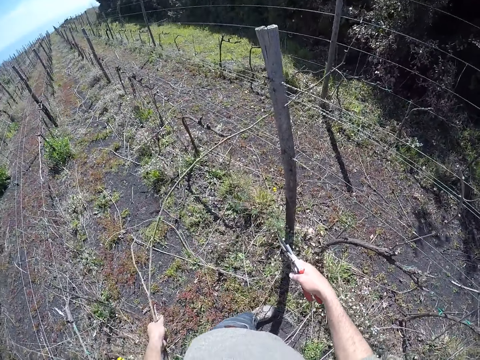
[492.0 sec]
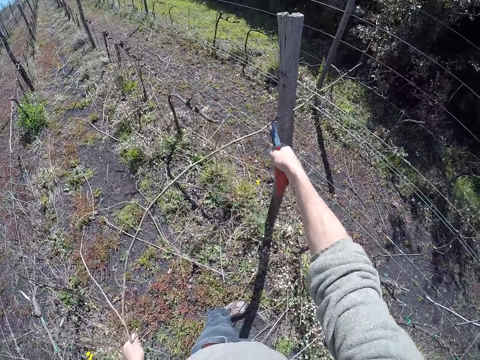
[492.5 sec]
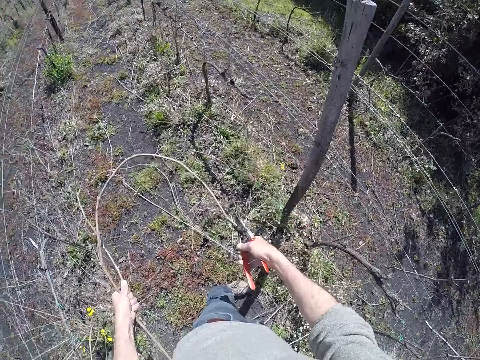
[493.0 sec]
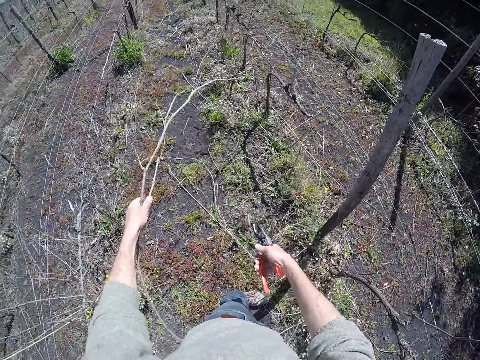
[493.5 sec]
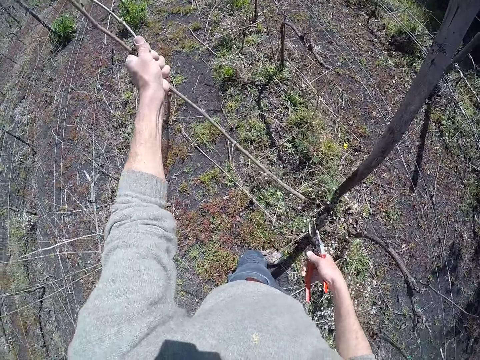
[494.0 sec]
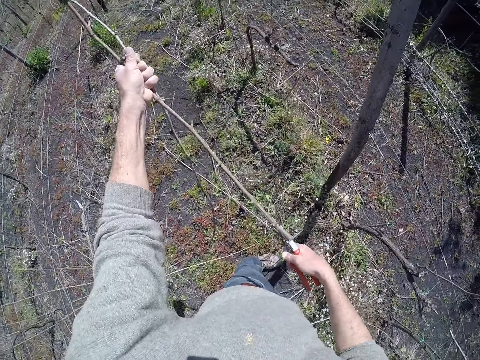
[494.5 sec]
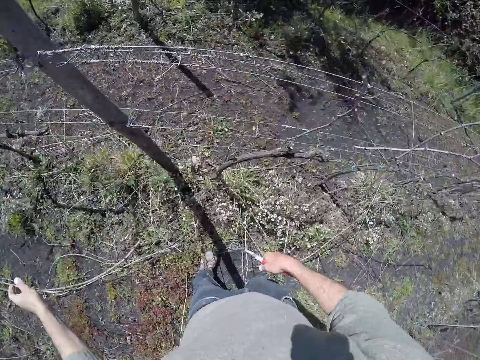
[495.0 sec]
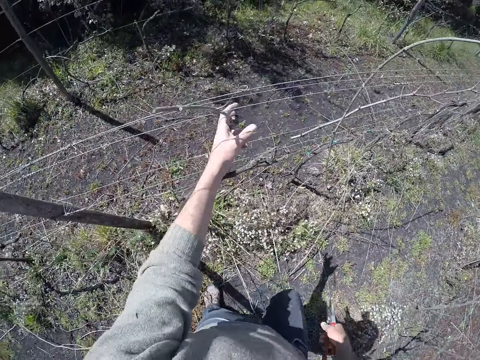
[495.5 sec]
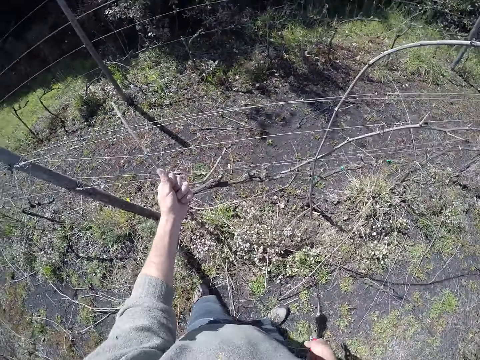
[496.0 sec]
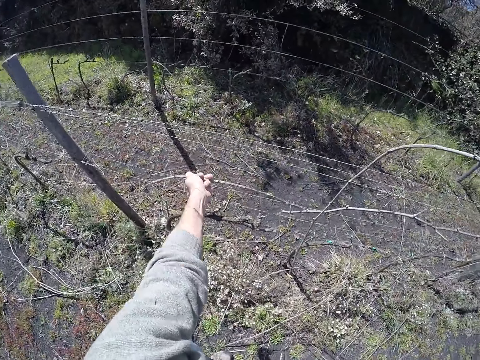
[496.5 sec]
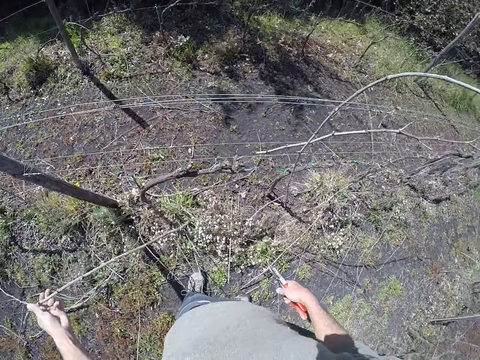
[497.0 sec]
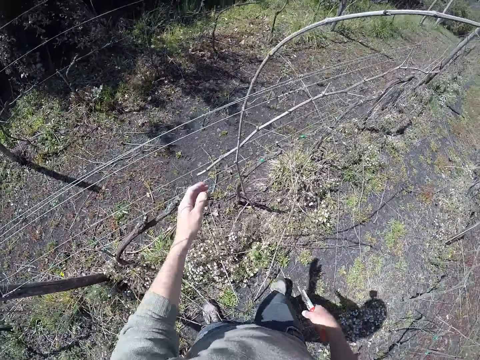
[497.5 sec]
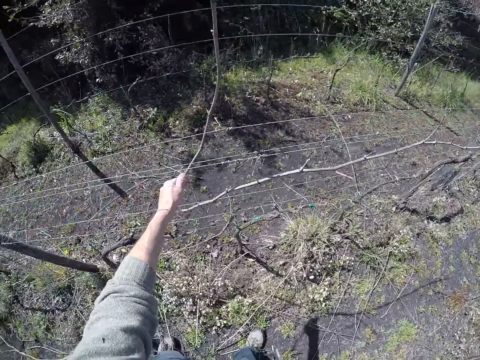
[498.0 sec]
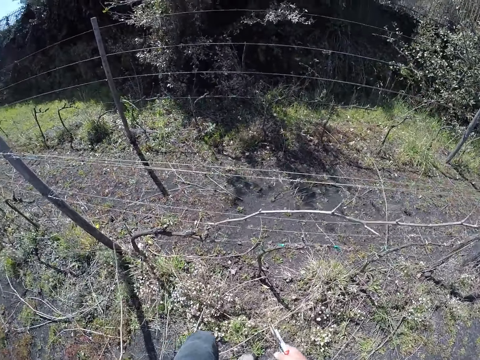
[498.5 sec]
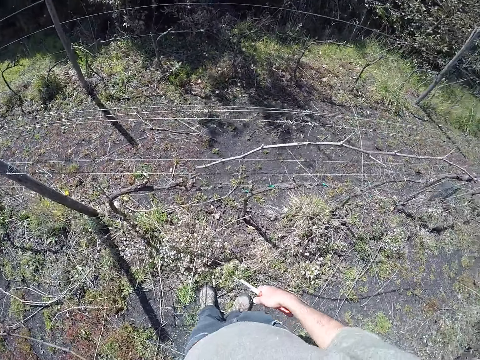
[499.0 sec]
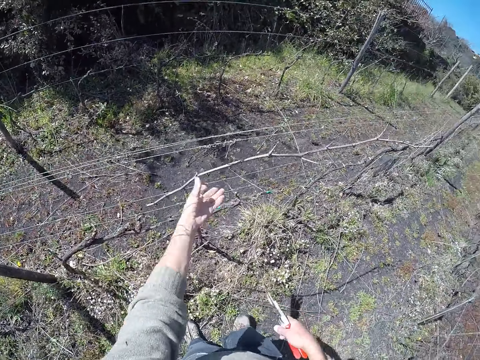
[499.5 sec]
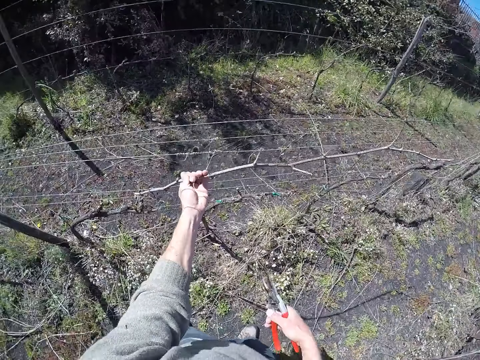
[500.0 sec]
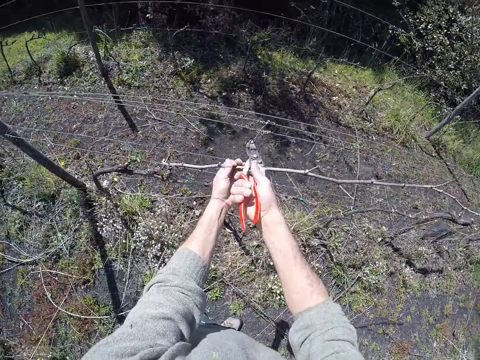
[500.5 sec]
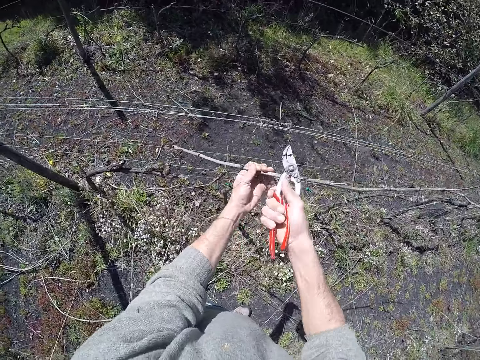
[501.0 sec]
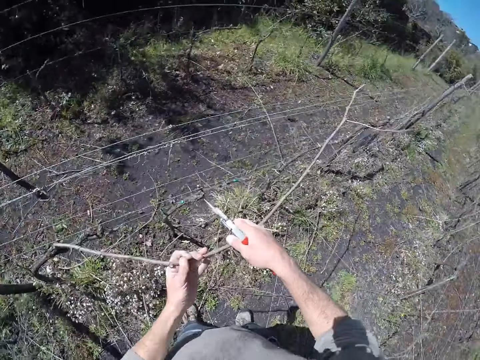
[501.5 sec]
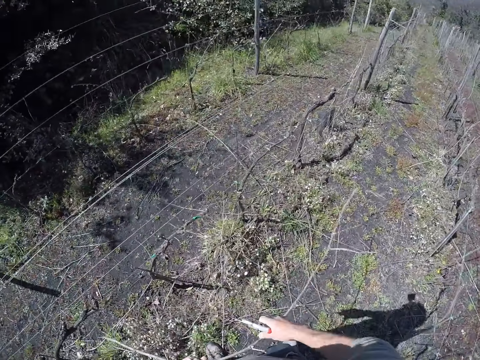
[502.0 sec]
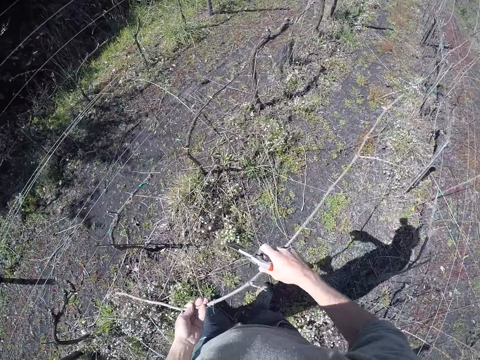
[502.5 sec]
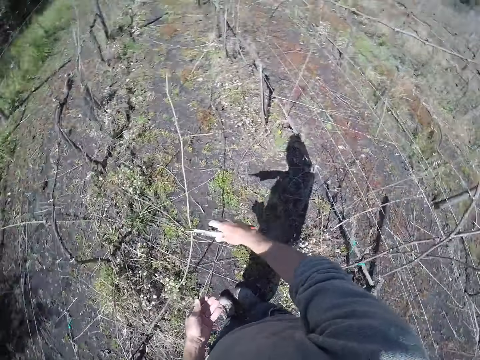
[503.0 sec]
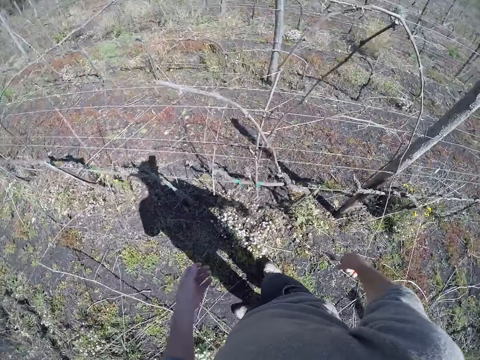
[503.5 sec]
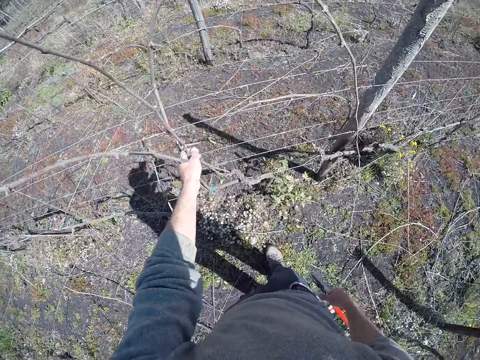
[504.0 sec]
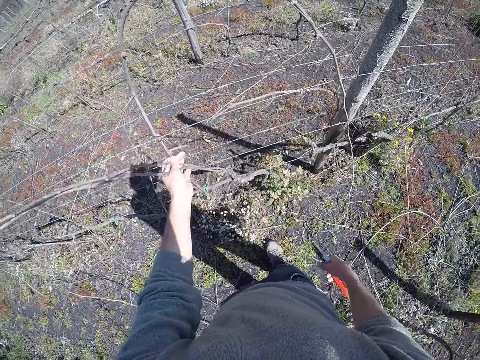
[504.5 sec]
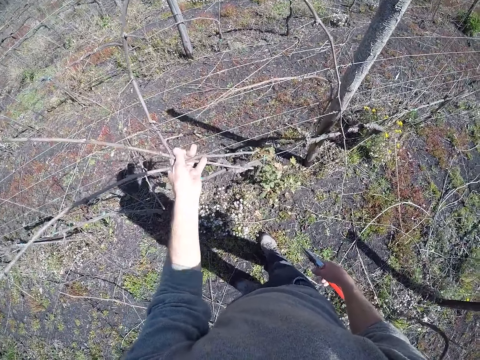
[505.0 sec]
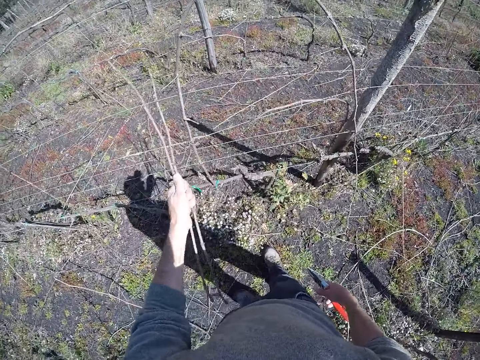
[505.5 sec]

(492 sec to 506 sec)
The camera wearer cuts the twig with the plier in his right hand. He drops the twig in his left hand on the ground. He pulls a twig from the barbed wire with his left hand. He drops the twig in his left hand on the ground. He pulls a twig from the barbed wire with his left hand. He drops the twig in his left hand on the ground. He pulls a twig from the barbed wire with his left hand. He cuts the twig with the plier in his right hand. He pulls the twig from the barbed wire with both hands. He moves the stem. He pulls some twigs from the barbed wire with his left hand.

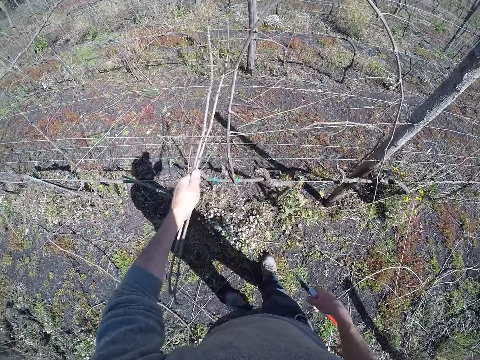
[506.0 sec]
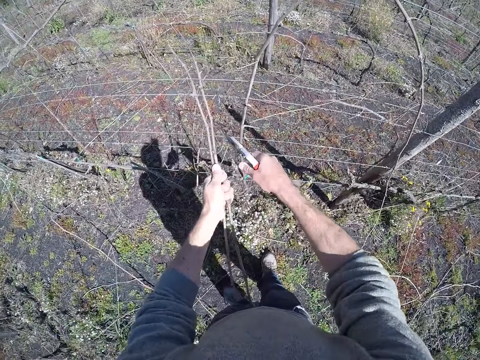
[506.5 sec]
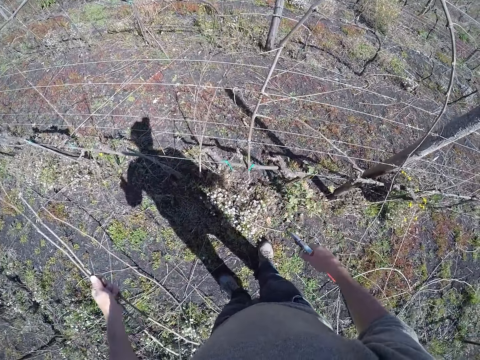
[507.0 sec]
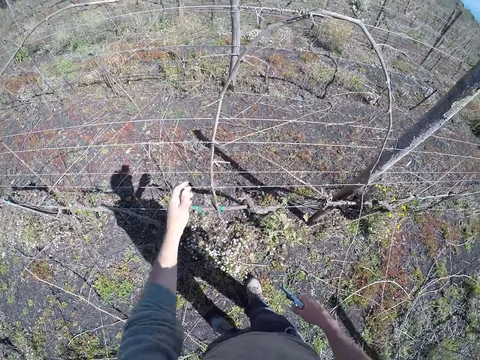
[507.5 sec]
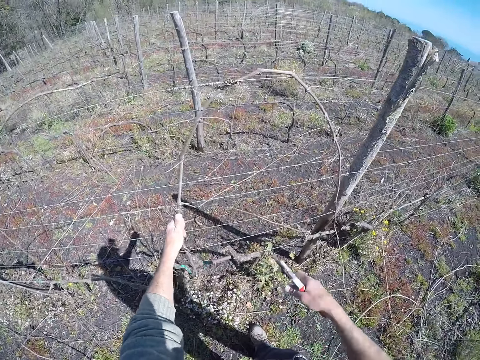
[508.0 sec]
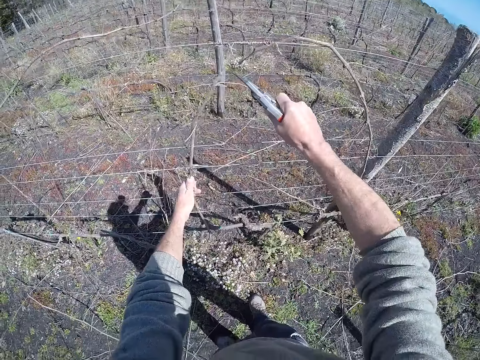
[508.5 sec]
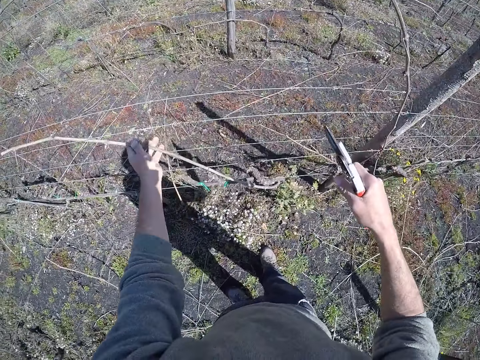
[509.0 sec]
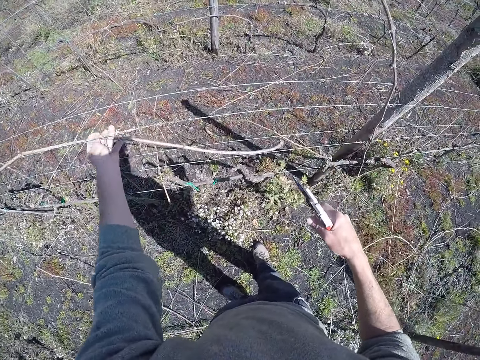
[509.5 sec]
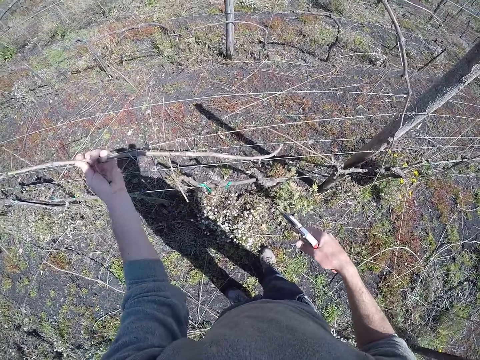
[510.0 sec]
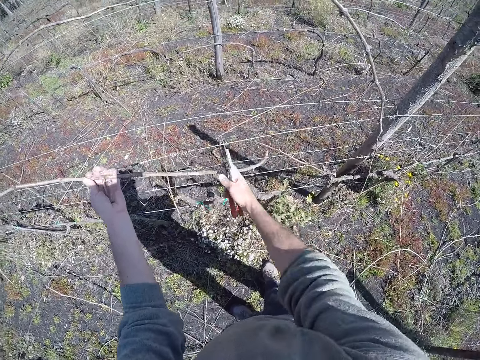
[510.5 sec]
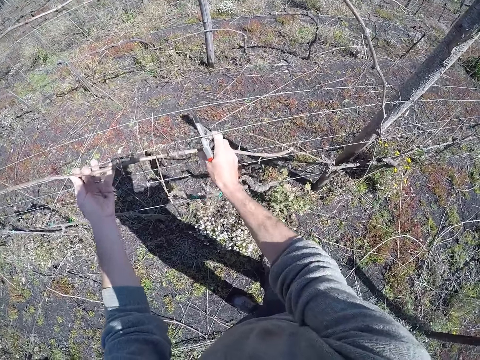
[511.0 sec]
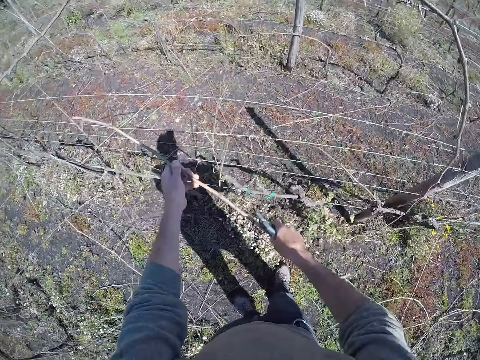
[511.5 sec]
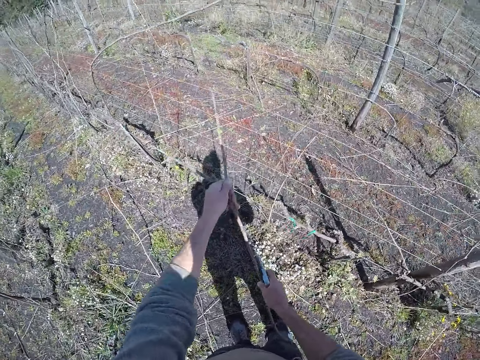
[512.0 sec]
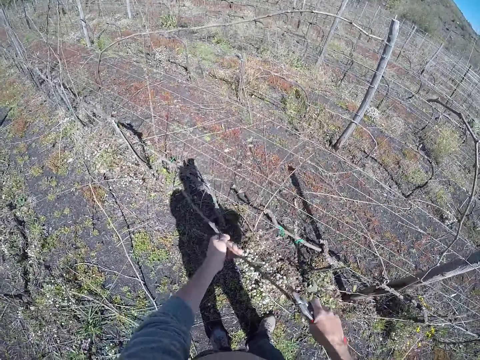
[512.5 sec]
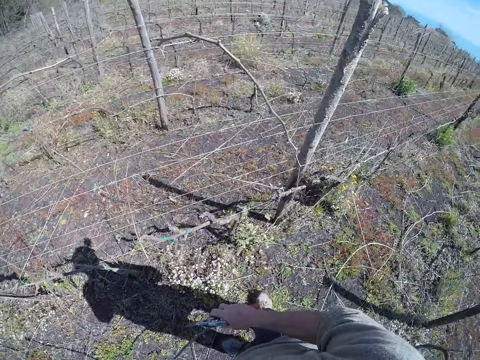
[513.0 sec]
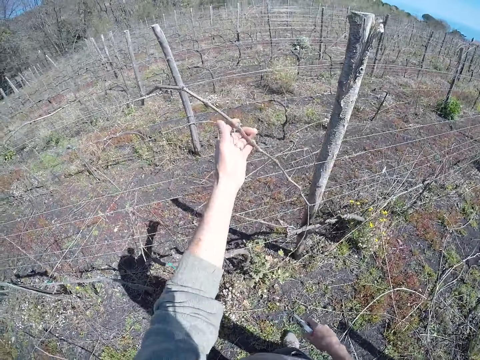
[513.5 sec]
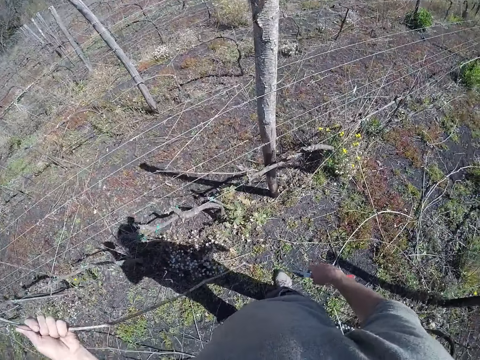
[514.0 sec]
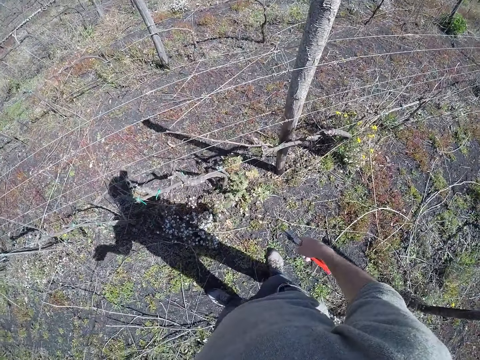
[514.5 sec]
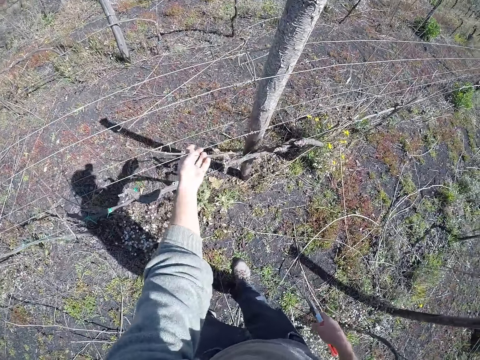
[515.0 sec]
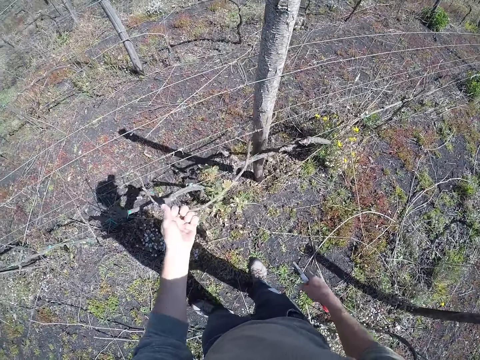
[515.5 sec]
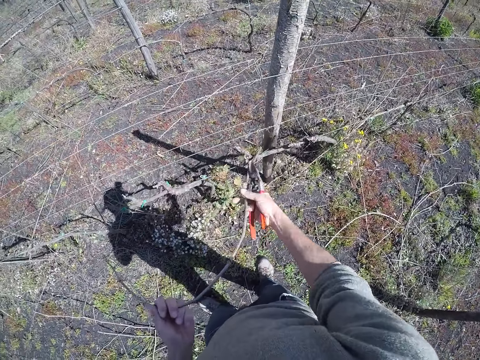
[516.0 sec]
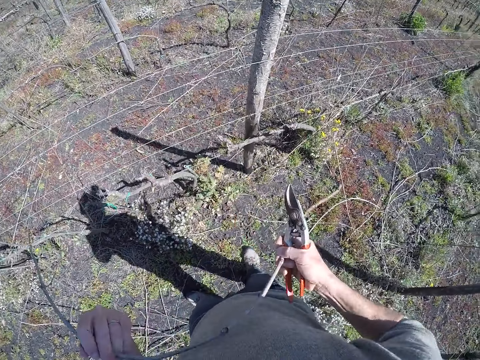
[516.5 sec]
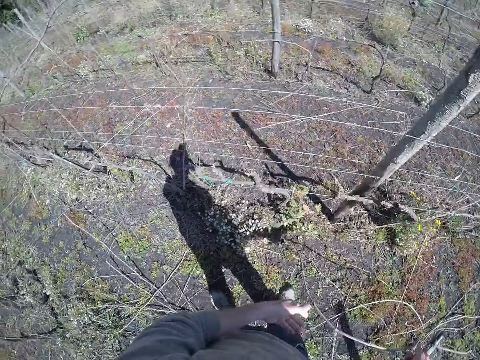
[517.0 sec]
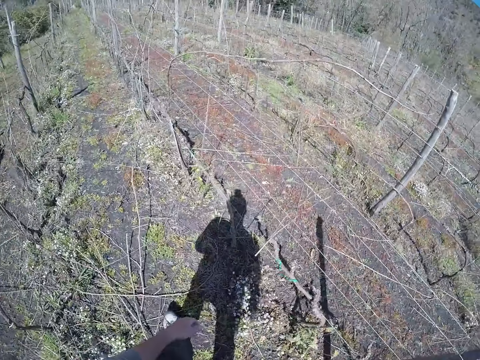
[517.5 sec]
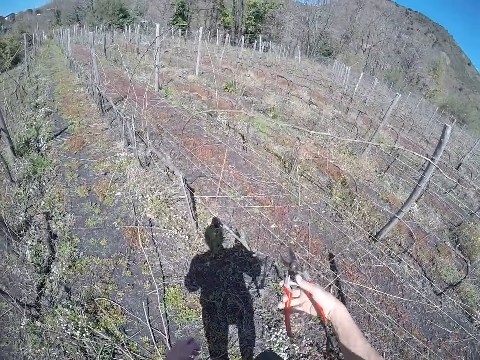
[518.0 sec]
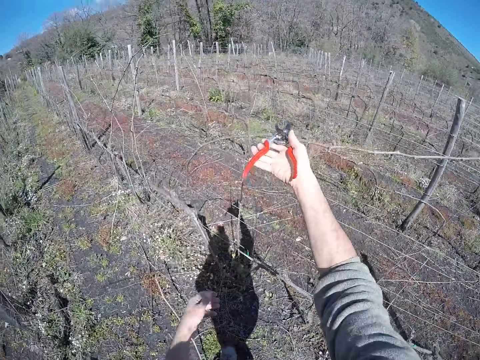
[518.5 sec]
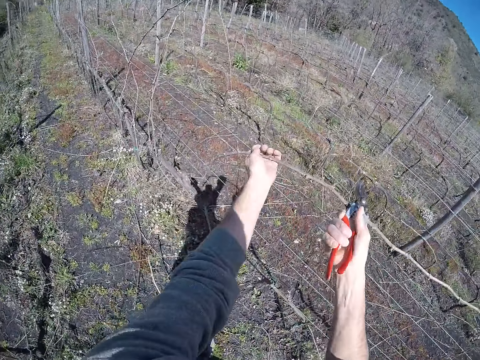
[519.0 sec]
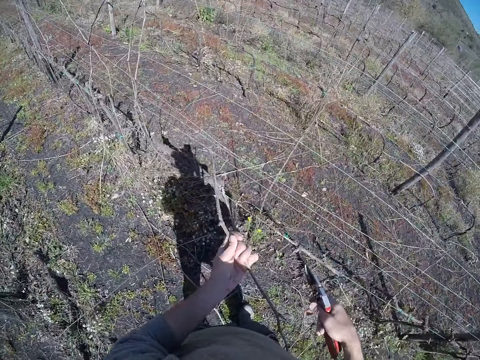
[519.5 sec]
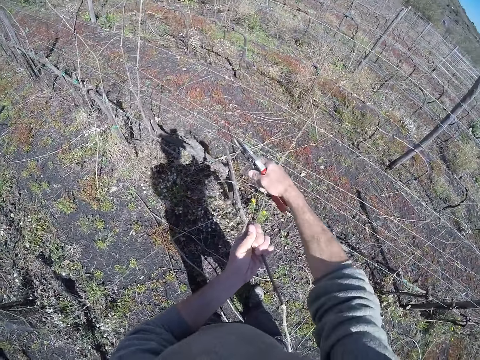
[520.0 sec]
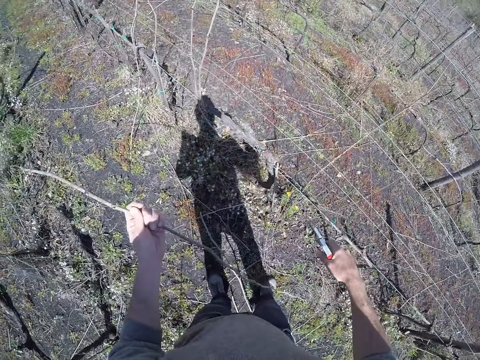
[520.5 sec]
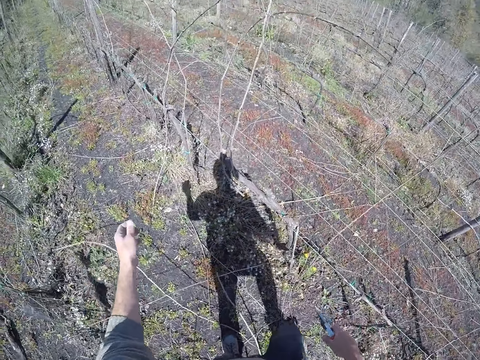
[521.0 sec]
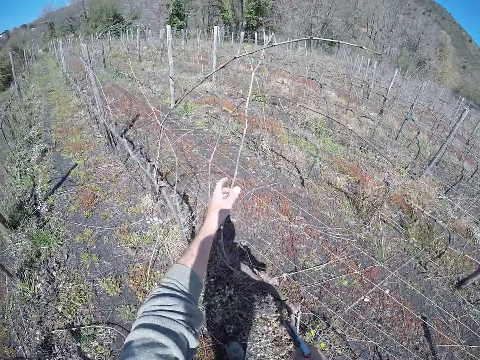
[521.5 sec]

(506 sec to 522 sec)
The camera wearer cuts the twig with the plier in his right hand. He drops the twig in his left hand on the ground. He moves the stem. He pulls a twig from the barbed wire with his left hand. He cuts the twig with the plier in his right hand. He moves the stem. He pulls the twig from the barbed wire with both hands. He pulls a twig from the barbed wire with his left hand. He drops the twig in his left hand on the ground. He pulls a twig from the barbed wire with his left hand. He cuts the twig with the plier in his right hand. He drops the twig in his left hand on the ground. He cuts the twig with the plier in his right hand. He cuts the twig repeatedly. He drops the twig in his left hand on the ground. He moves the stem. He pulls a twig from the barbed wire with his left hand.
